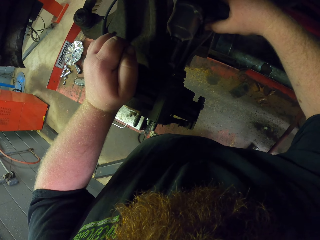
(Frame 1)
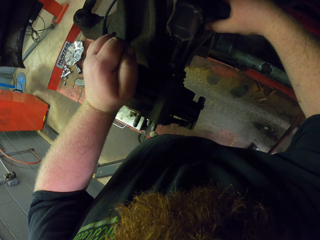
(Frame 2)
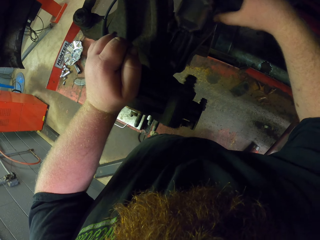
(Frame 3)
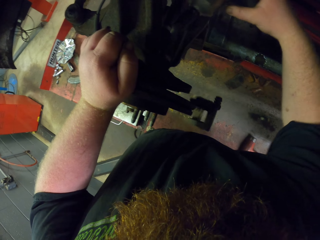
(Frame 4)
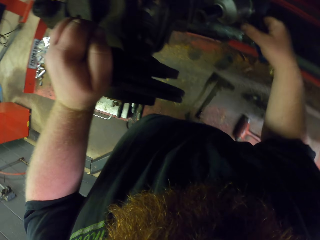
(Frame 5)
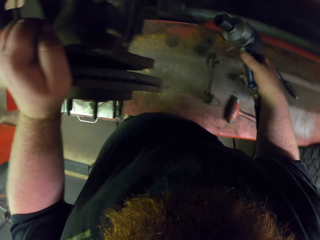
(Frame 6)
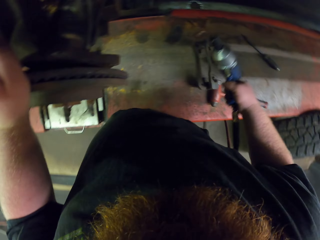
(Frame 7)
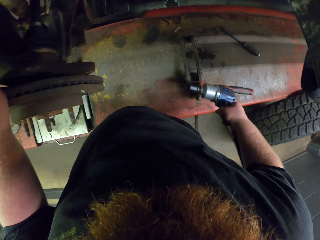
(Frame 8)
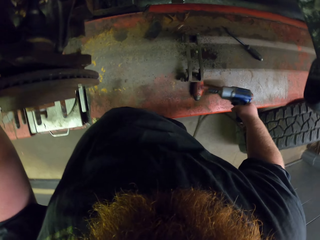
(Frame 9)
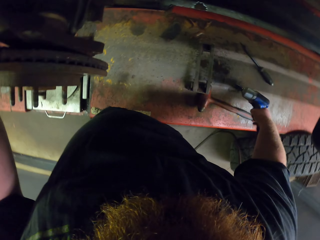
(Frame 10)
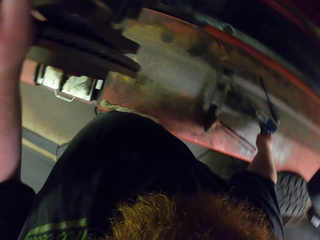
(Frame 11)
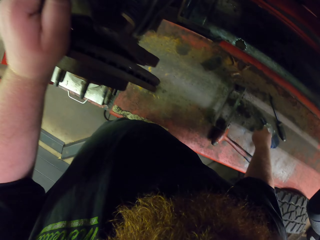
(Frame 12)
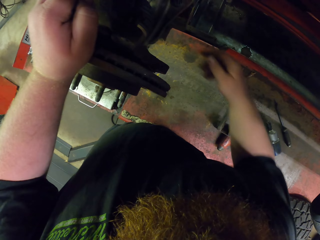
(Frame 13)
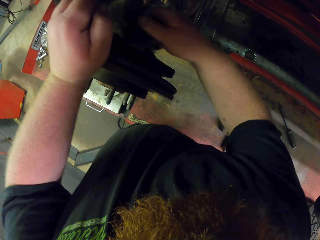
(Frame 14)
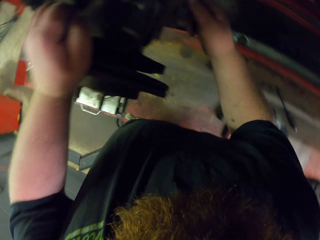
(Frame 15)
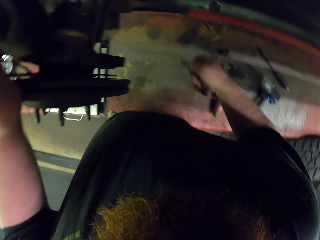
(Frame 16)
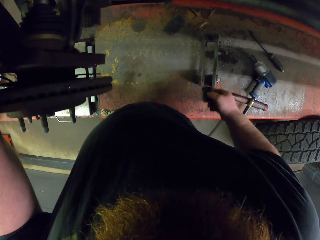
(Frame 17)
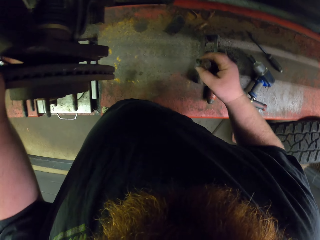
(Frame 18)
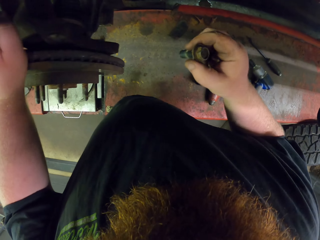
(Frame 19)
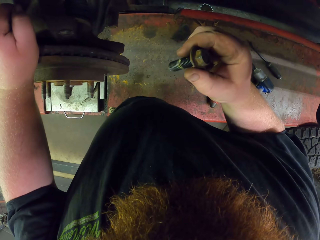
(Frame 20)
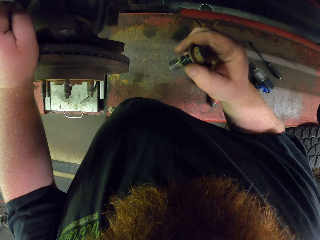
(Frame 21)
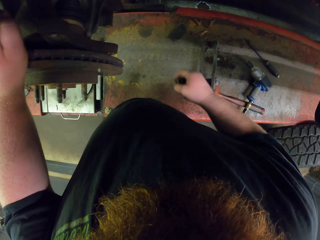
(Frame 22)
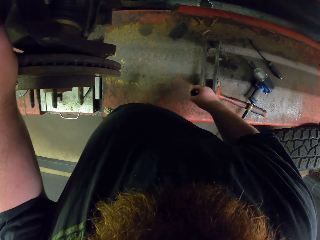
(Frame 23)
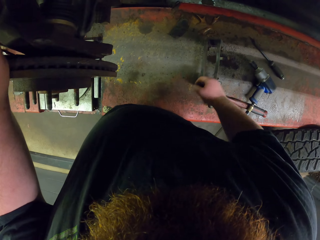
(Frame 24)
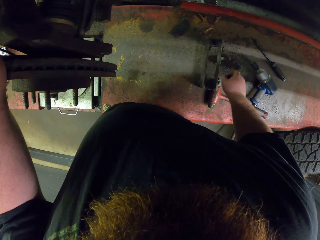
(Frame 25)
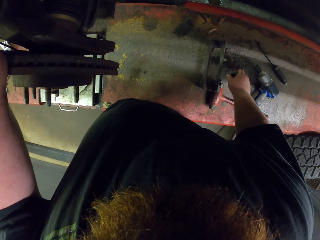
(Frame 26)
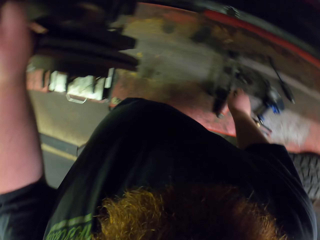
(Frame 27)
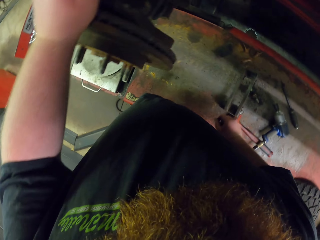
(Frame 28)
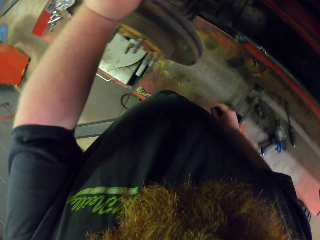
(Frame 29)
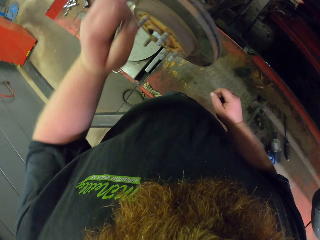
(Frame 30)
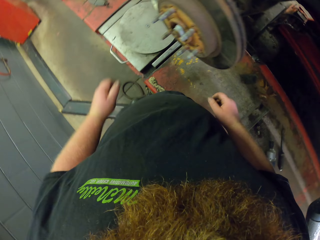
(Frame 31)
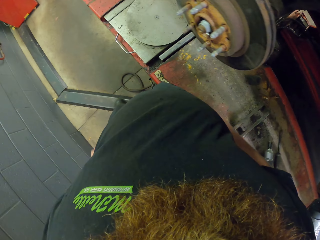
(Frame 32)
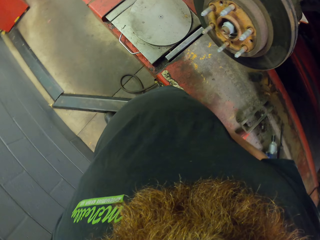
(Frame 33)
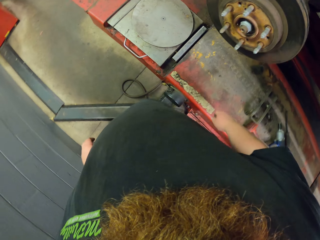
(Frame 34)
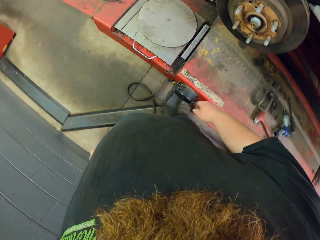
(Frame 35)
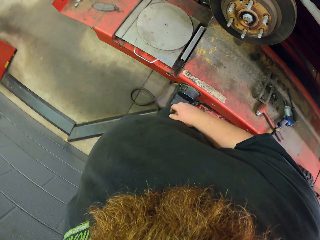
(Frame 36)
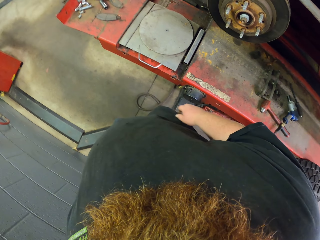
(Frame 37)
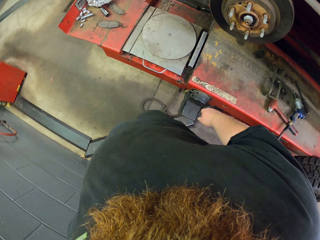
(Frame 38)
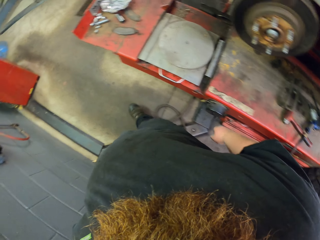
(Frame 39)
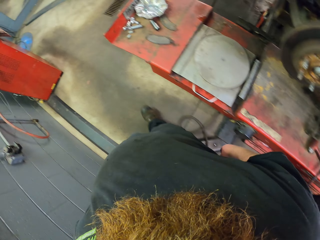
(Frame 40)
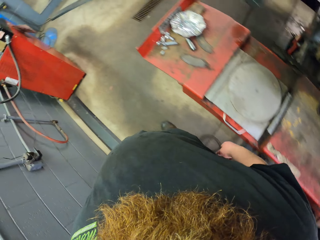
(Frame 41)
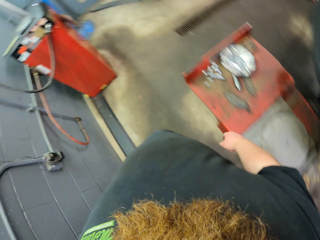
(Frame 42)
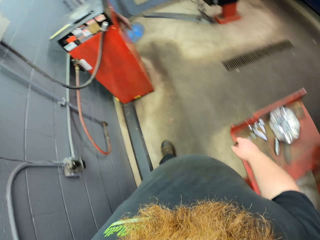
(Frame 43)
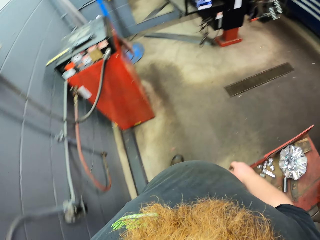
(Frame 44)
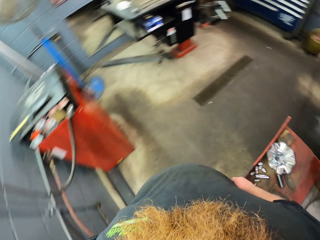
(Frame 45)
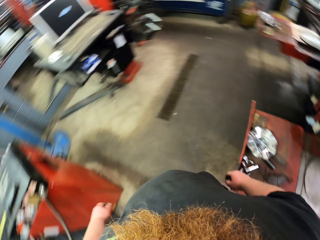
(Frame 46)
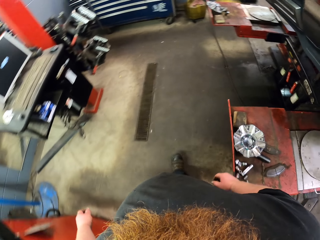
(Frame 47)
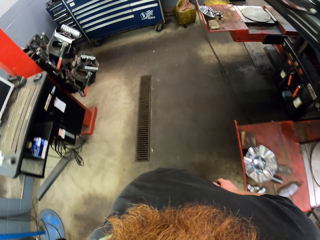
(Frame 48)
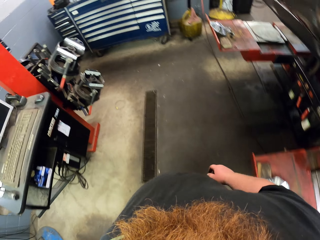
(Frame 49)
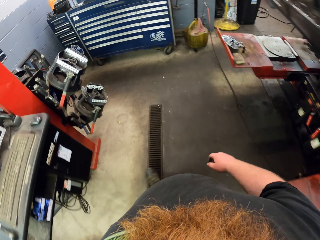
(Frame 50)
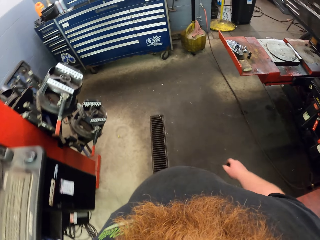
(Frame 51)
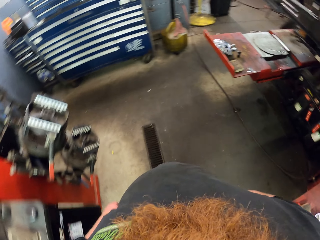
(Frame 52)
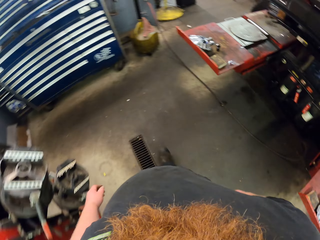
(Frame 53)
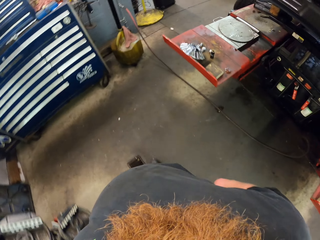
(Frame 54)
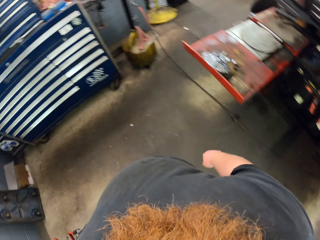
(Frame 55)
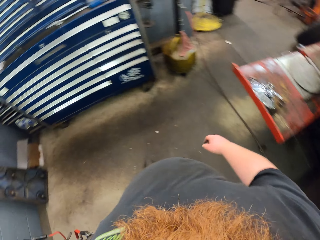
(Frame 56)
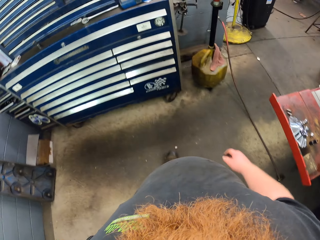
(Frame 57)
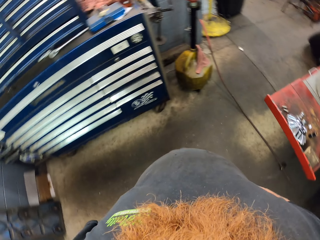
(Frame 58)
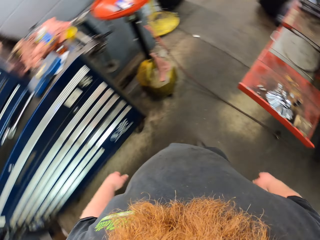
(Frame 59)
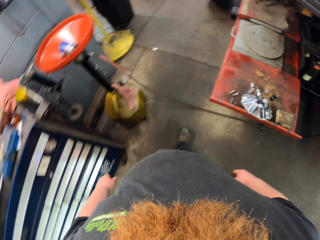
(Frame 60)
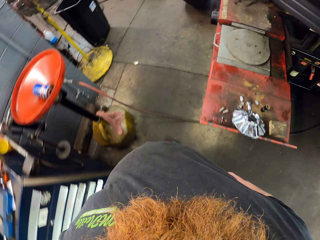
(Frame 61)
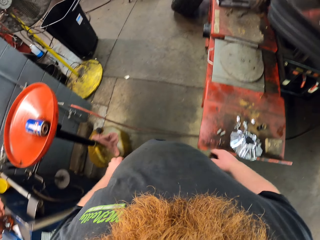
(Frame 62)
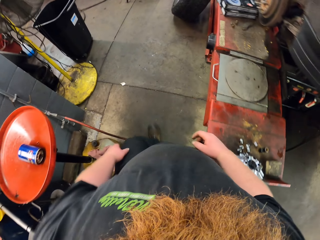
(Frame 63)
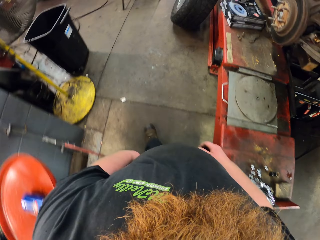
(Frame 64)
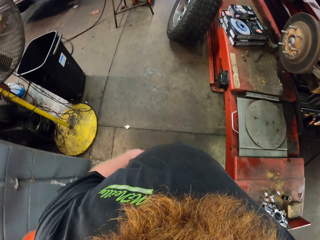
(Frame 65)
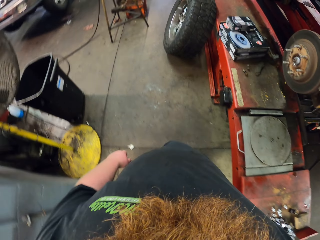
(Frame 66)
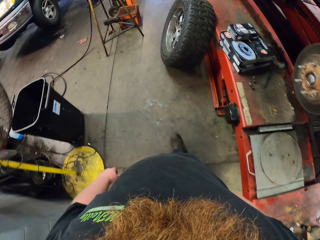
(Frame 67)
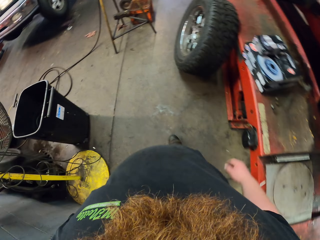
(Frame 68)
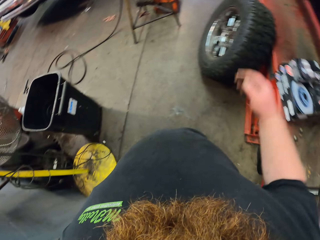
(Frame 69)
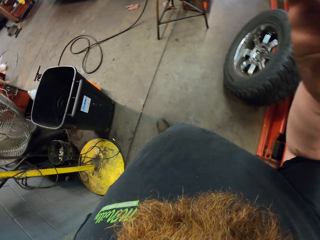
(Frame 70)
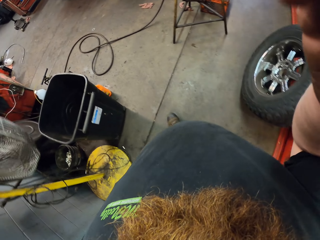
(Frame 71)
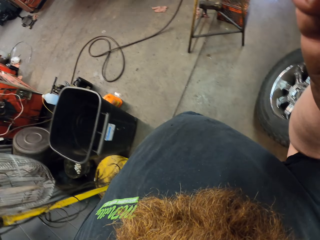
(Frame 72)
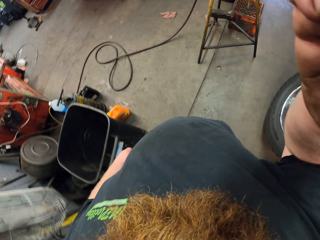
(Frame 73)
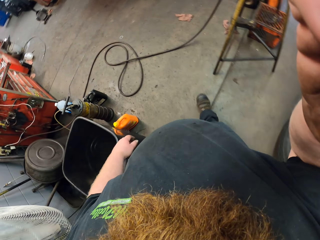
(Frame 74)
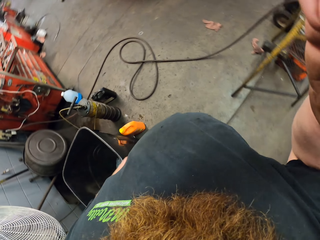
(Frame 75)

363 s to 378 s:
The camera wearer places the nut gun on the steel bench. They remove the nut and bolt with the hand, look at the nut and bolt, and drop the nut and bolt on the steel bench. They walk forward. They walk right. They walk to the other side of the vehicle. They adjust the camera.
